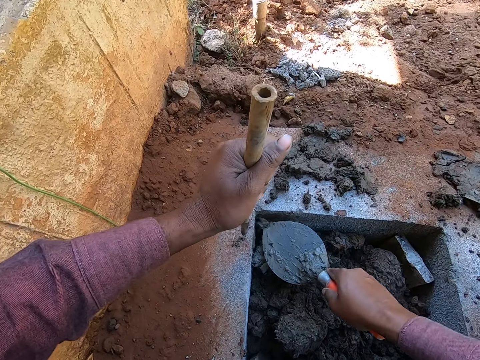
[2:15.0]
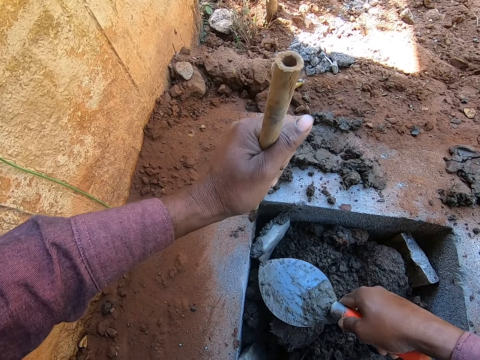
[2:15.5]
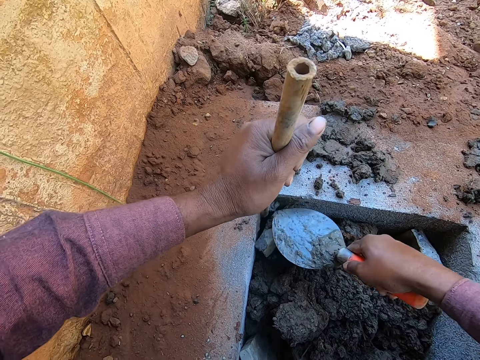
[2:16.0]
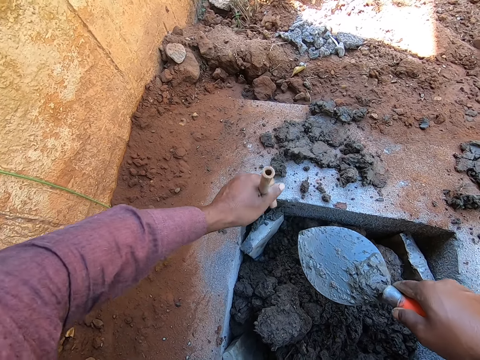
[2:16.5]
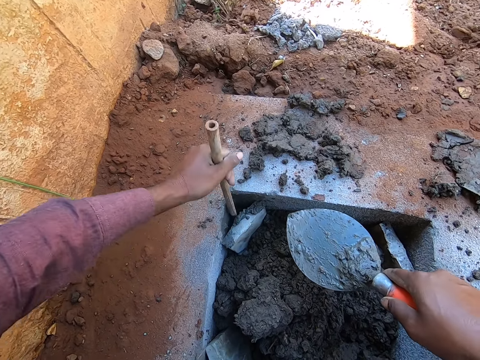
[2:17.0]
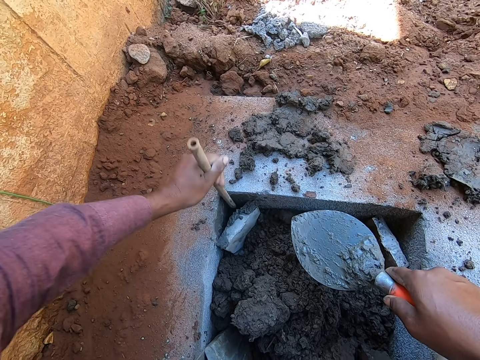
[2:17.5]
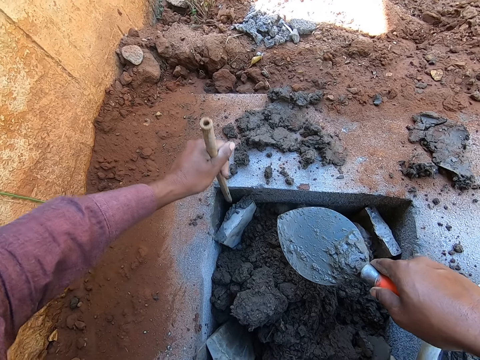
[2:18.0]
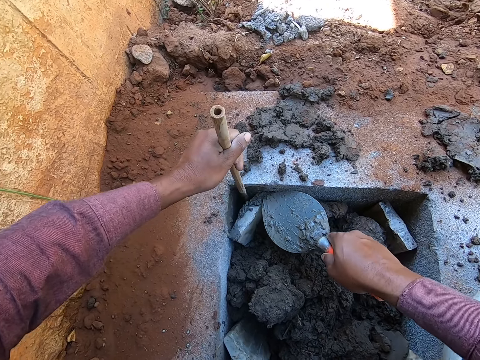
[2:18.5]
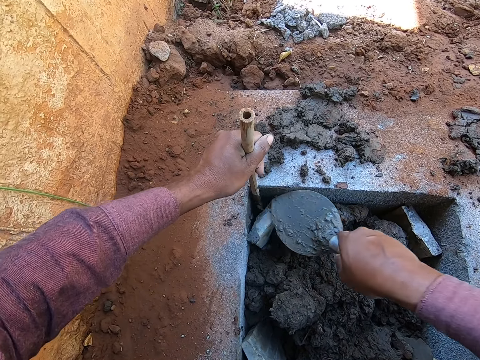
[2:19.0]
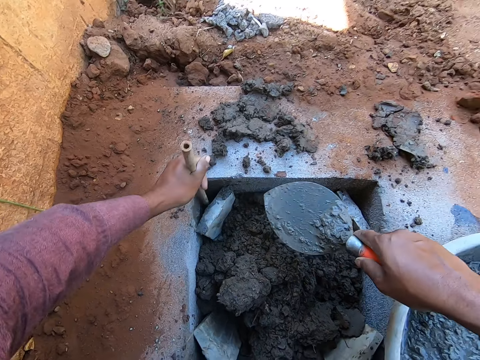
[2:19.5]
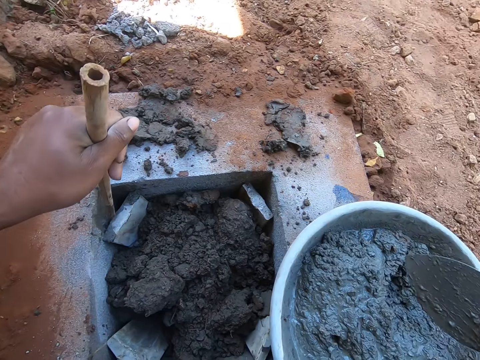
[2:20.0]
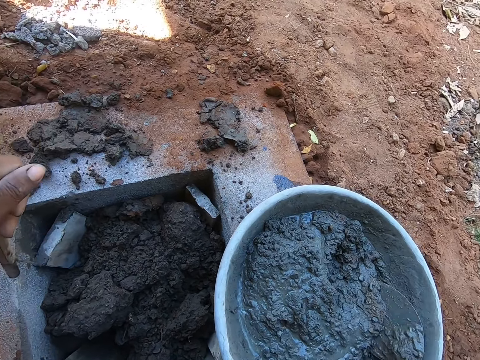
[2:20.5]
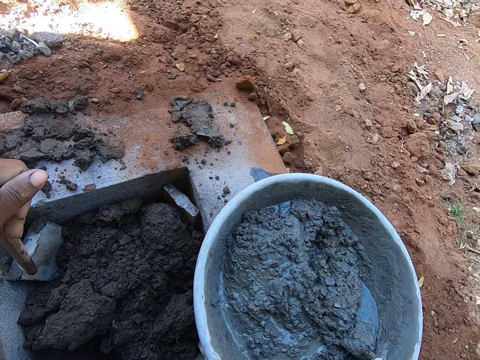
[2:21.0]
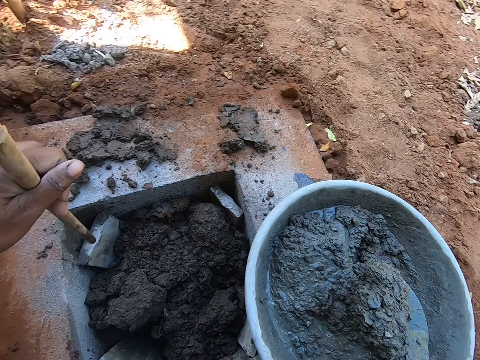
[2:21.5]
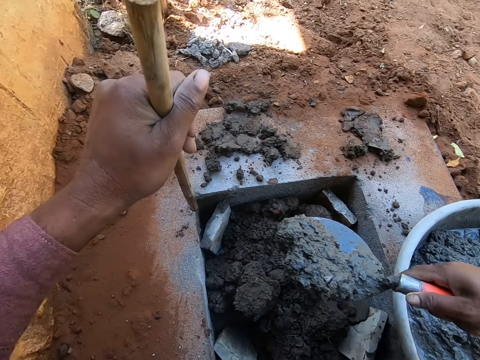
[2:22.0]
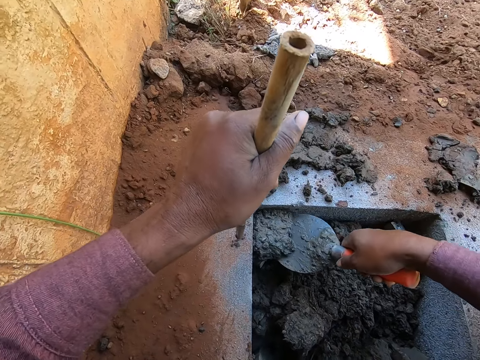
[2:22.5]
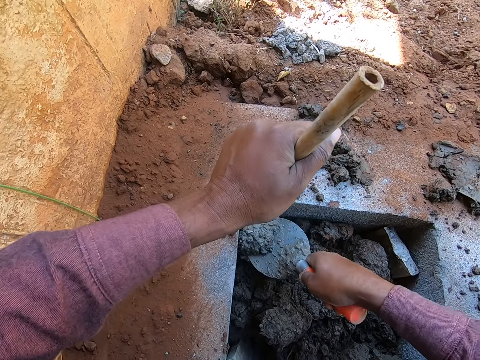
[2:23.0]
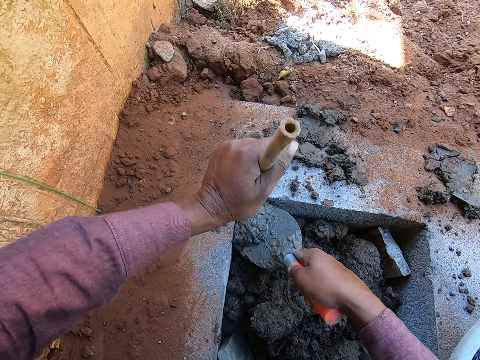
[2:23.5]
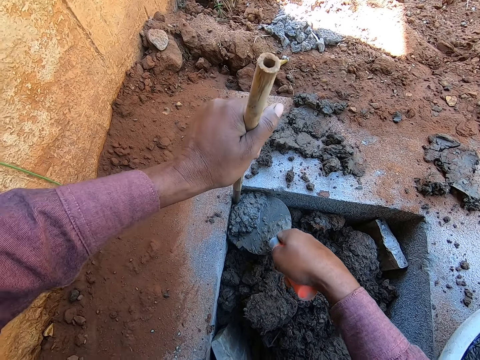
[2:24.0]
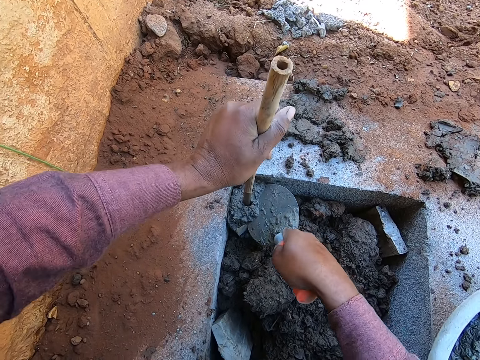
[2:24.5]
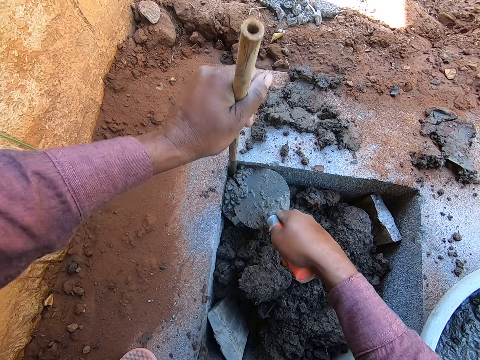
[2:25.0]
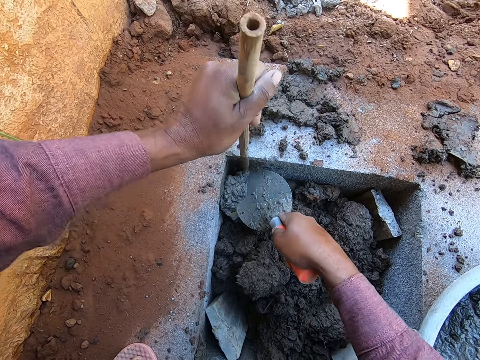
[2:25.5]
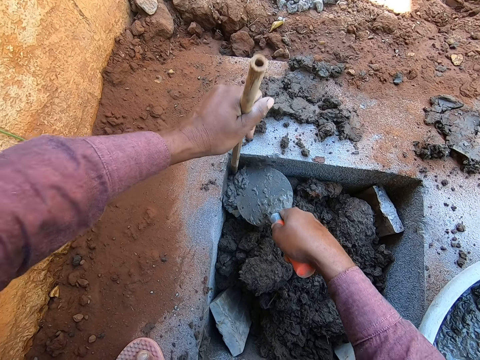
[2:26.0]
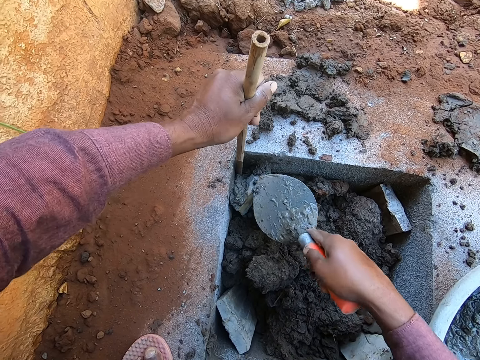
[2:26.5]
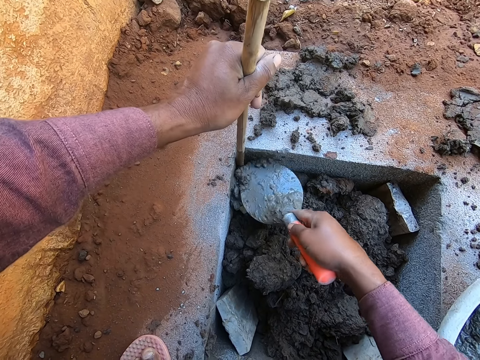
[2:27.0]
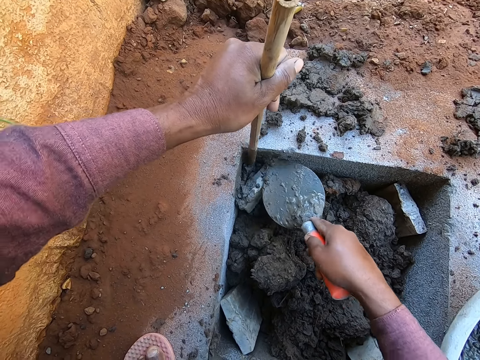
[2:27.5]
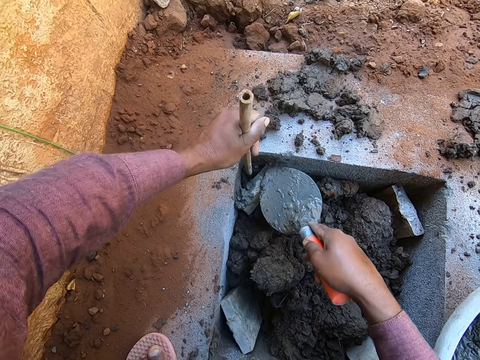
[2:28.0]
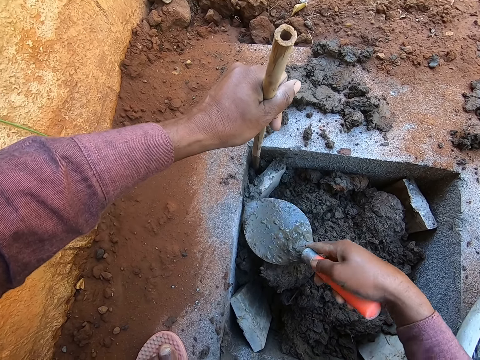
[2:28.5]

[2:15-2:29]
The camera wearer puts the mortar or concrete in the gap. They spread the concrete with a trowel. They push the mortar with a stick. They collect the mortar with the trowel. They pour the mortar in the gap. They push the mortar with the stick.

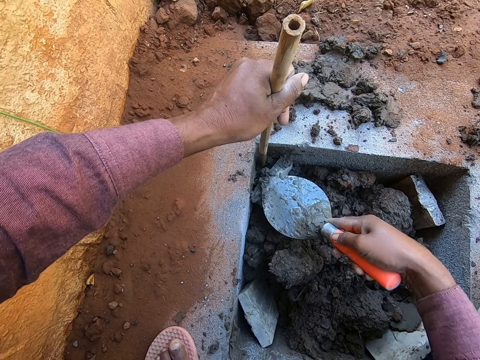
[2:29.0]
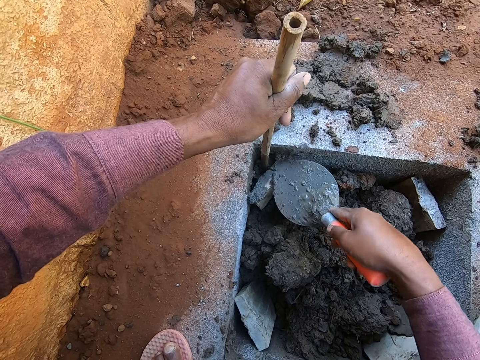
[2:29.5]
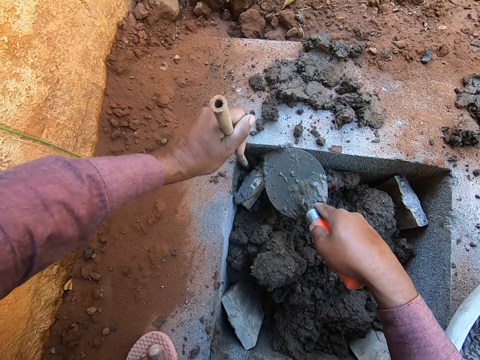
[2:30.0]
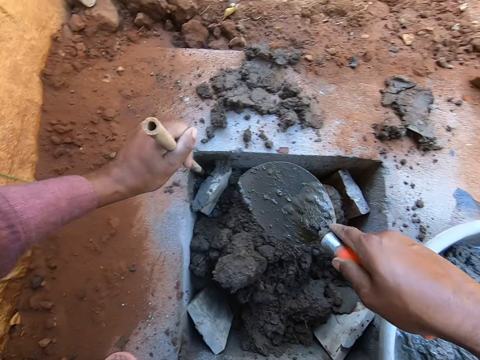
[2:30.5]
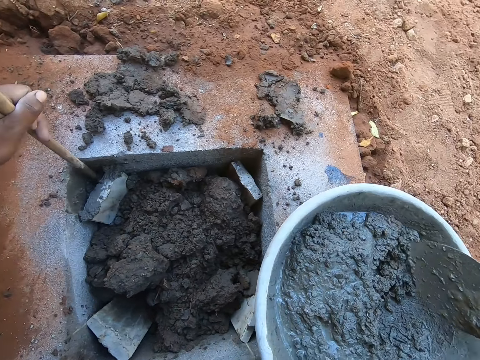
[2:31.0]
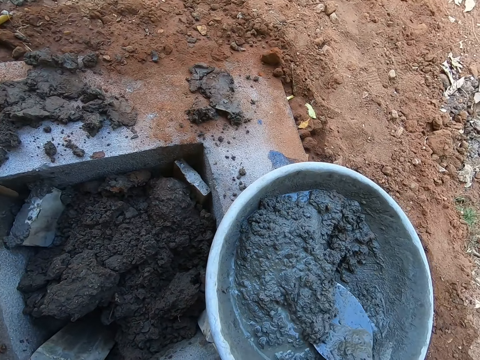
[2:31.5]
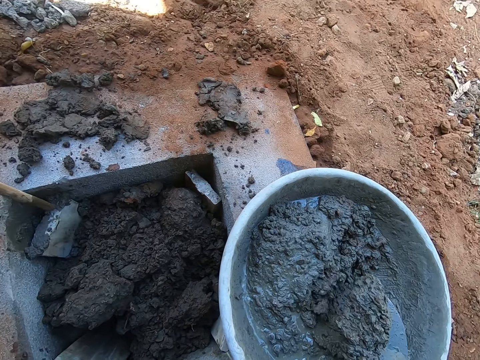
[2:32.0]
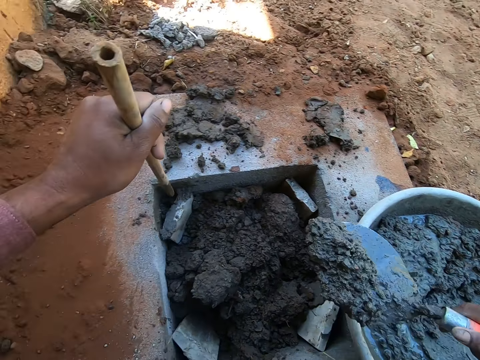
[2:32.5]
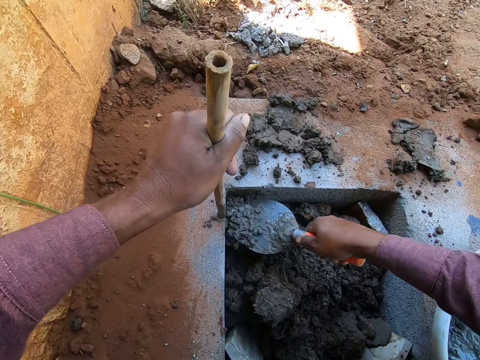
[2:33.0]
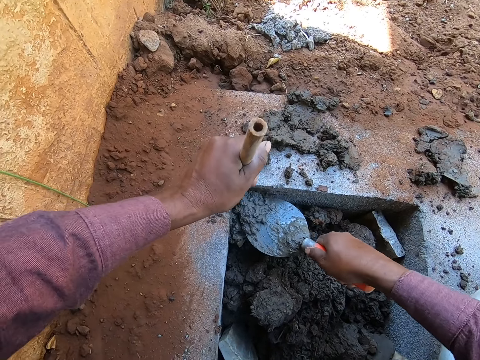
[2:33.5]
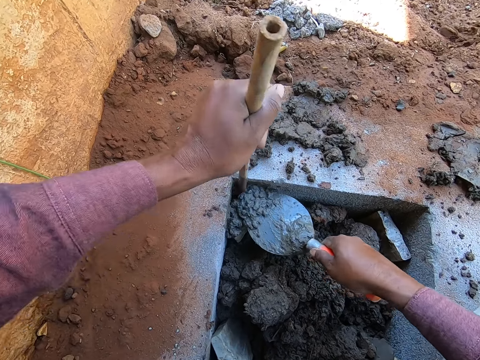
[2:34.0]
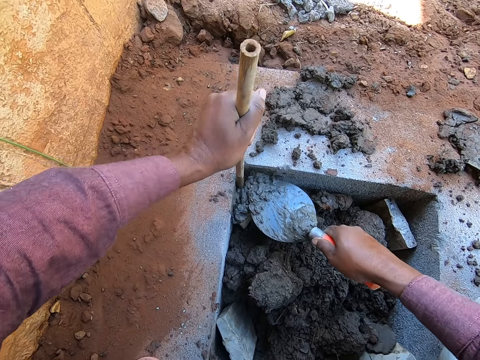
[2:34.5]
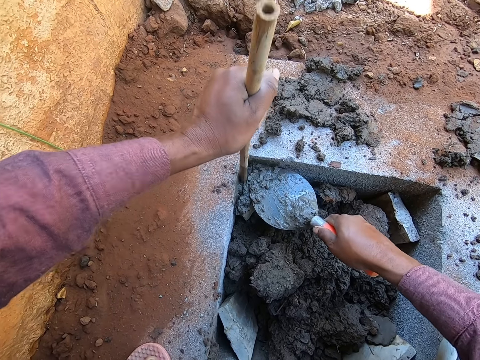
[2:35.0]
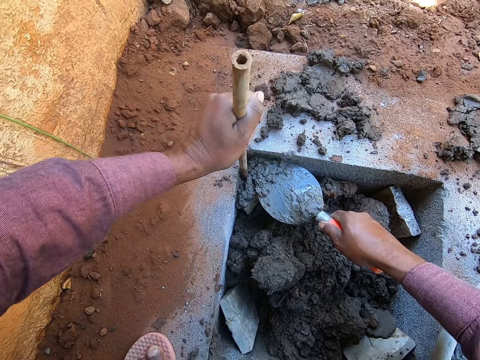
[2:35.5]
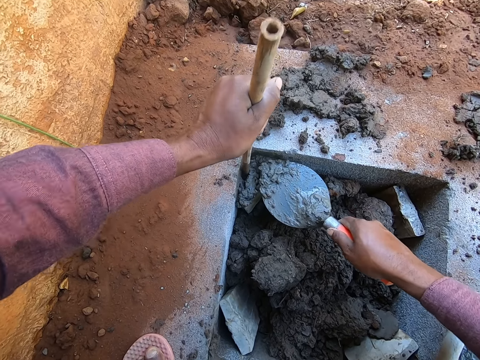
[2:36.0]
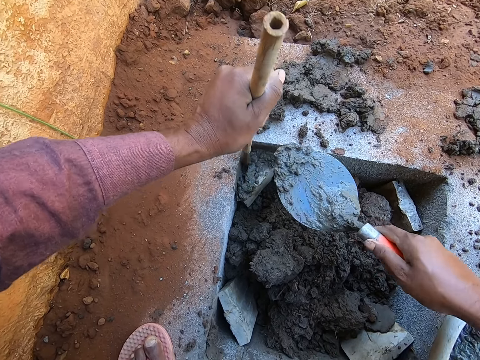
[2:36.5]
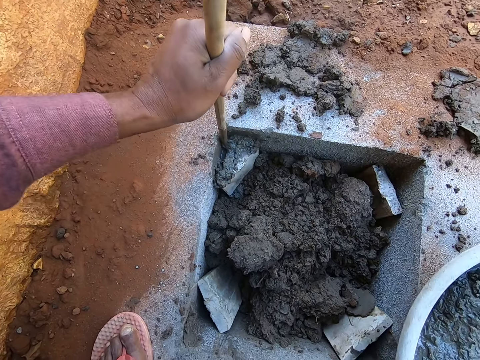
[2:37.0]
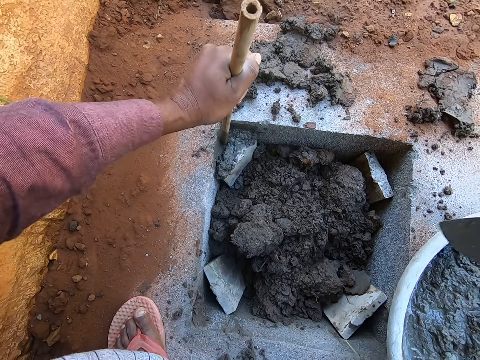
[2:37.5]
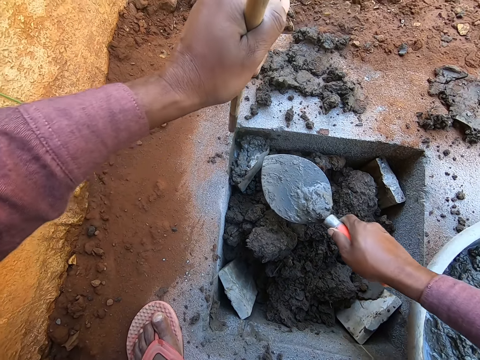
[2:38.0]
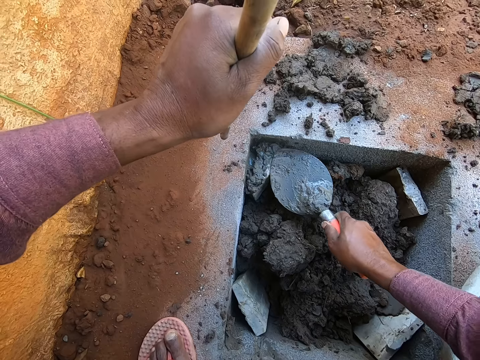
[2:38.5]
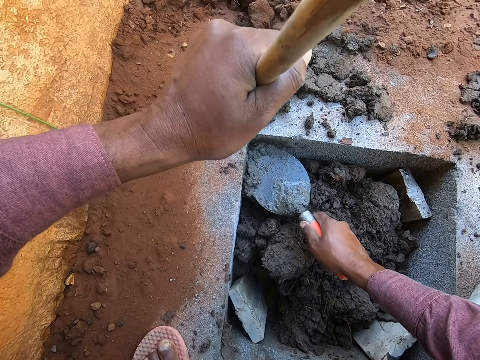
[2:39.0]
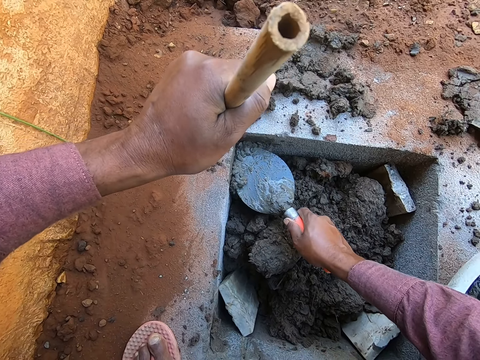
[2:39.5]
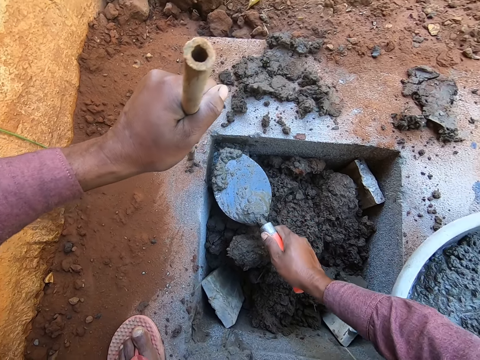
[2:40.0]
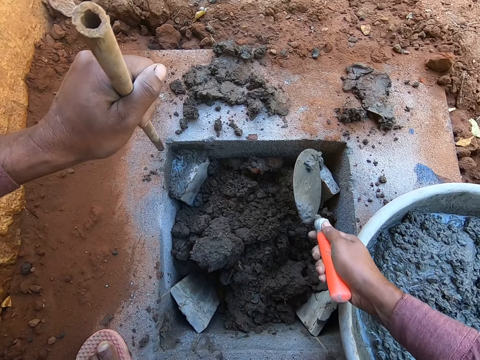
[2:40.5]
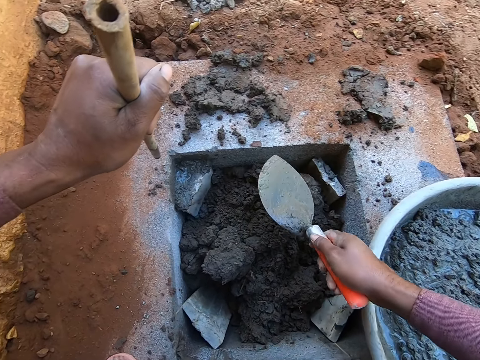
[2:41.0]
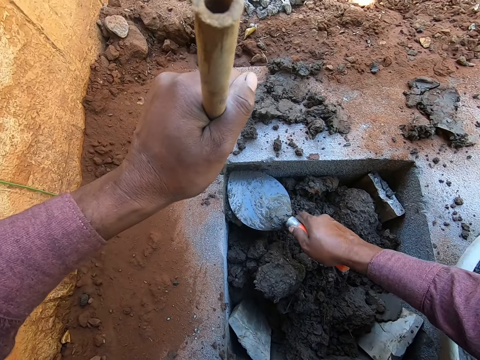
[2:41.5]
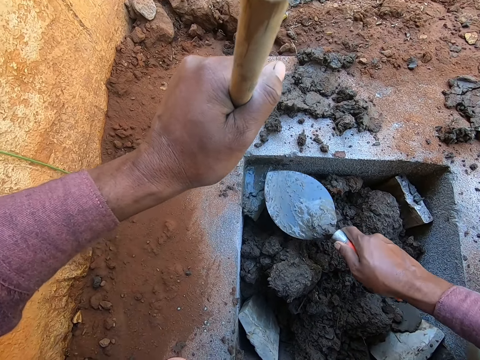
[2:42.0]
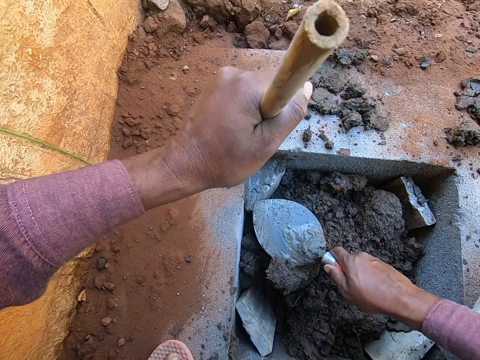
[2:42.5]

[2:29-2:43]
The camera wearer collects mortar or concrete with a trowel. They pour the mortar in the gap. They push the mortar with a stick. They scrape the mortar. They spread the concrete with the trowel. They pour the mortar in the gap. They smoothen the mortar.
